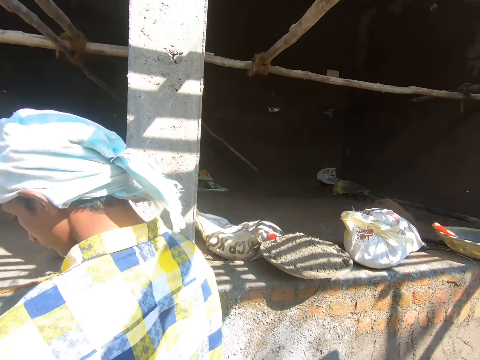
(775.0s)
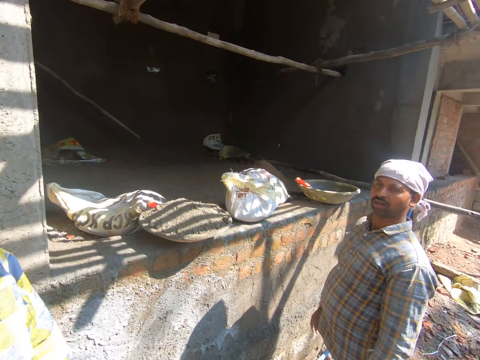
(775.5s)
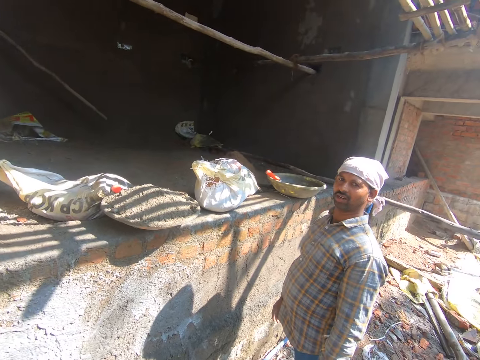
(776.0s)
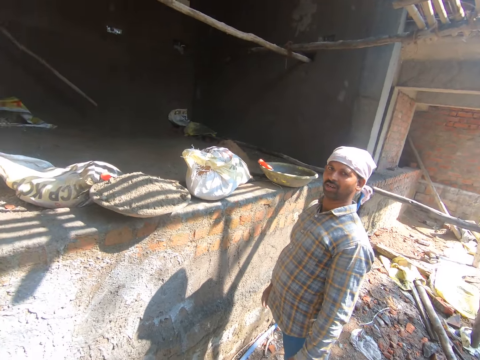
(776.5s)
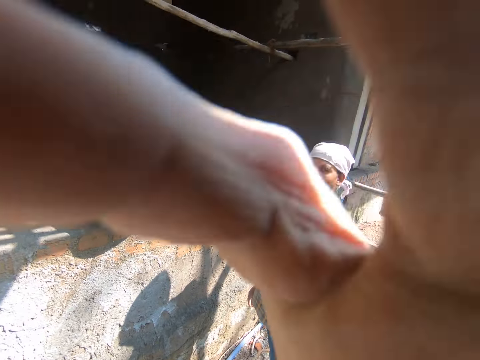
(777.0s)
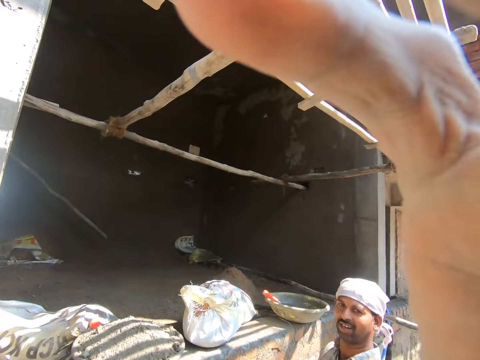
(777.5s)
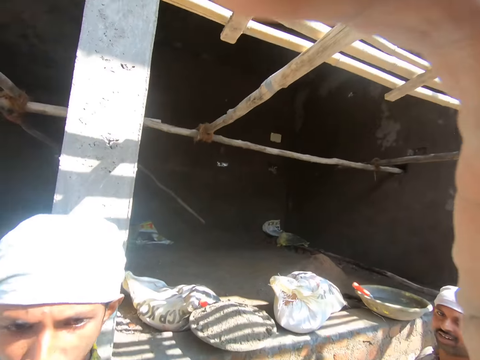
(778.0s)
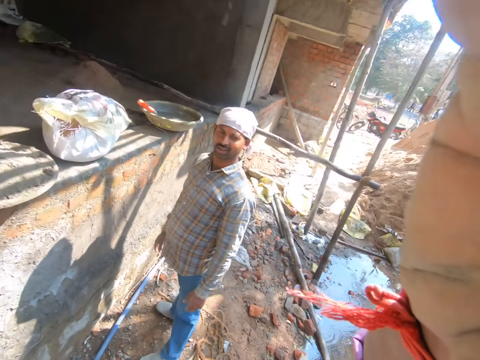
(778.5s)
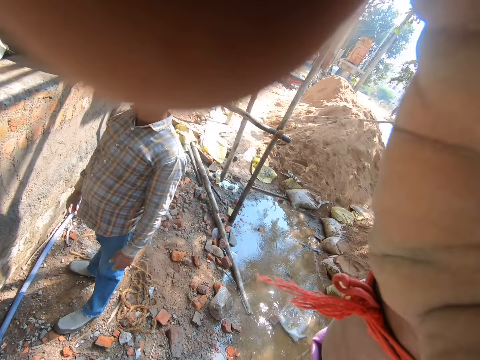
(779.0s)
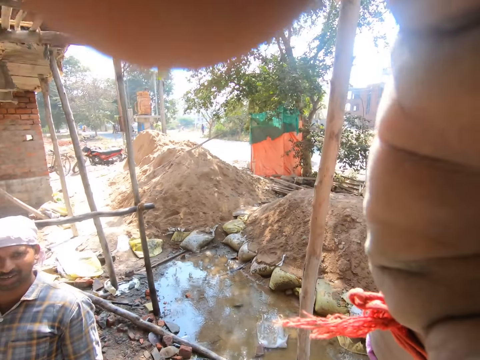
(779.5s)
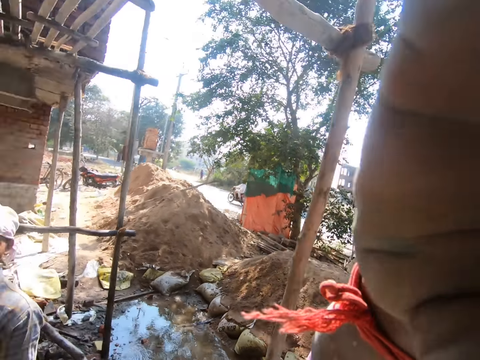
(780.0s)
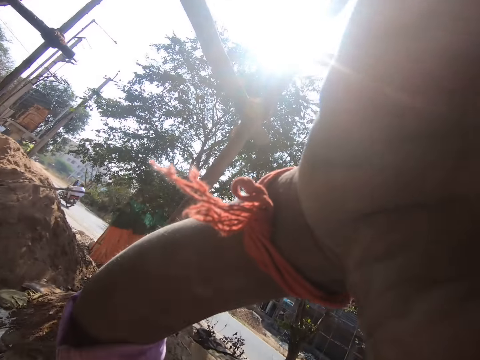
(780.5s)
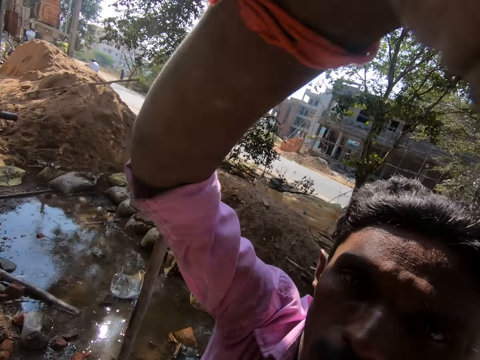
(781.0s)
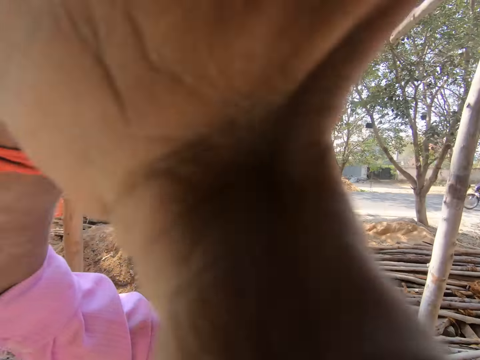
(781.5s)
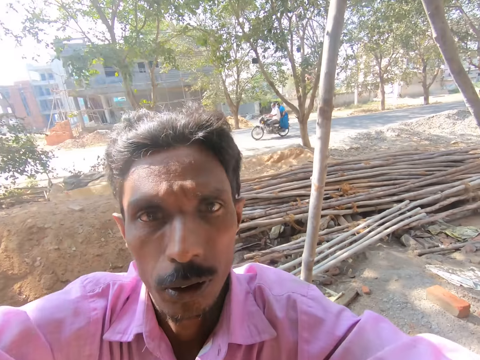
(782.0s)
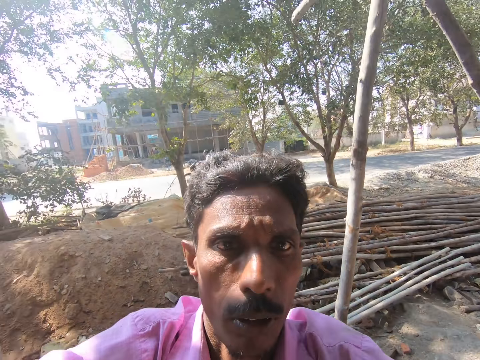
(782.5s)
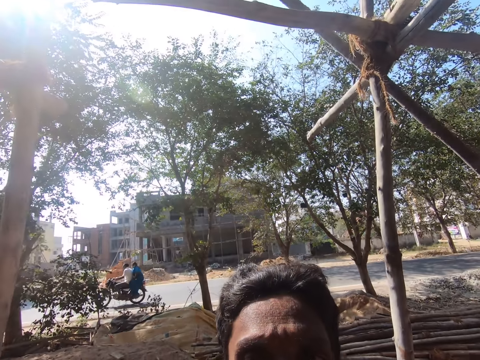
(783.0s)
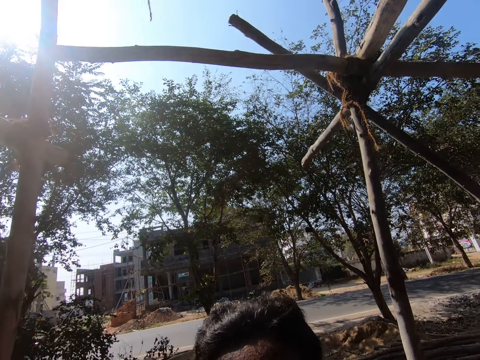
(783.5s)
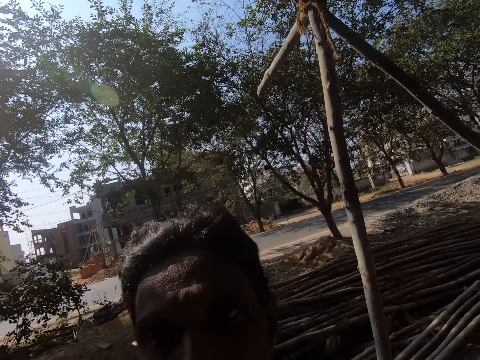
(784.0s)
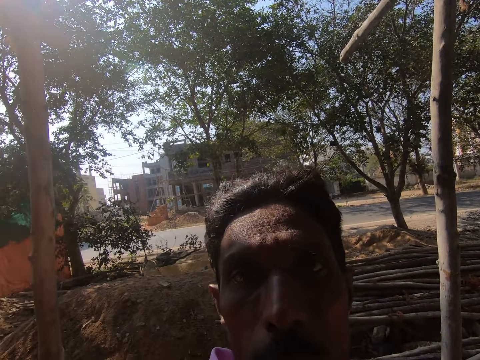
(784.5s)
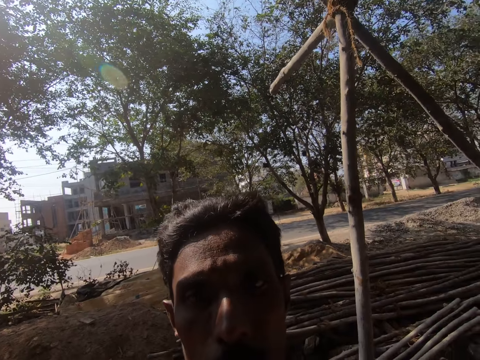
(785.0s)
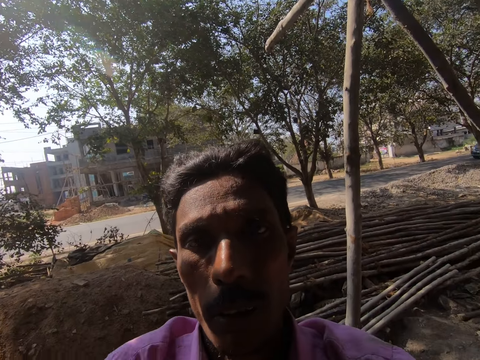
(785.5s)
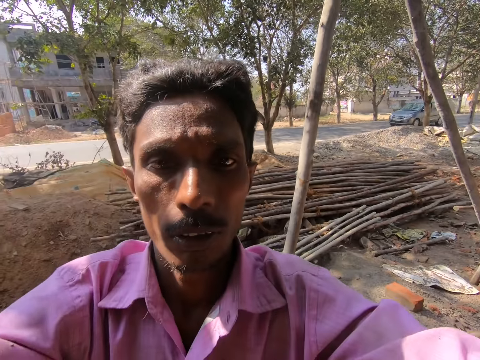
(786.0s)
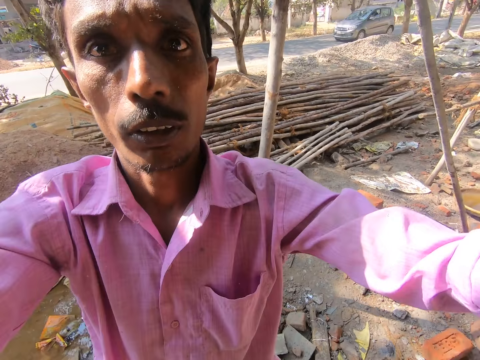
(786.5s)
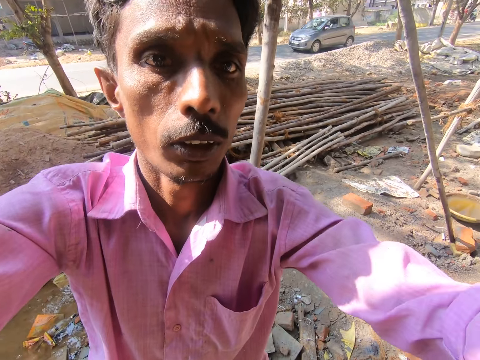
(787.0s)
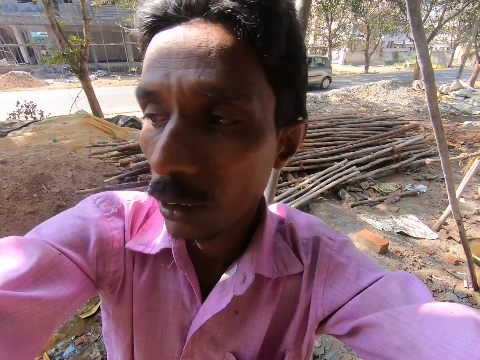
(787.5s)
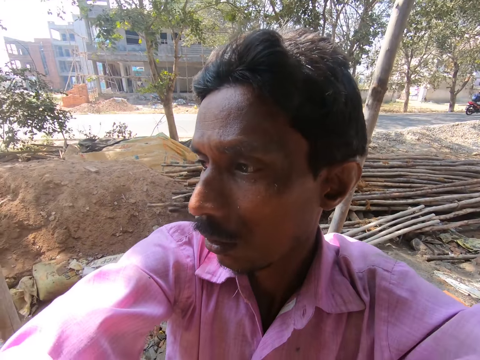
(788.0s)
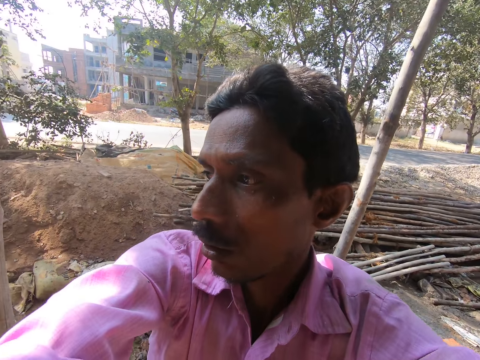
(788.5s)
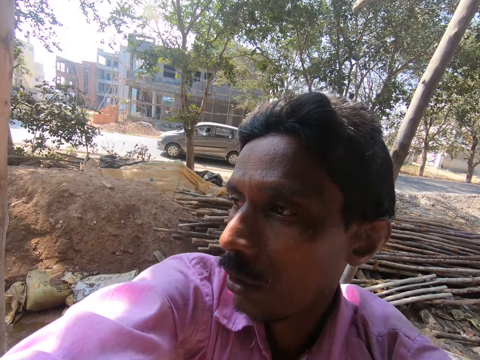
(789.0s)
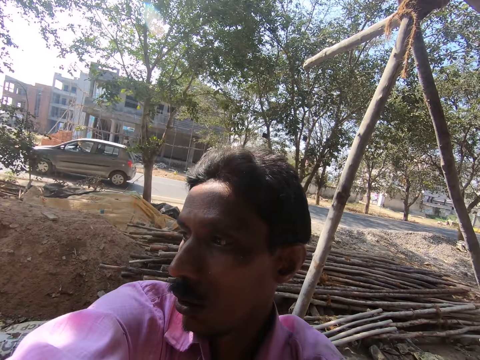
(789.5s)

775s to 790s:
The camera wearer adjusts the camera.

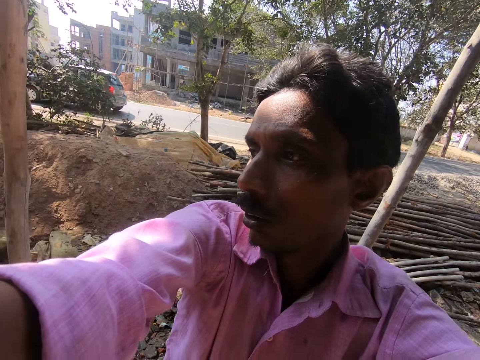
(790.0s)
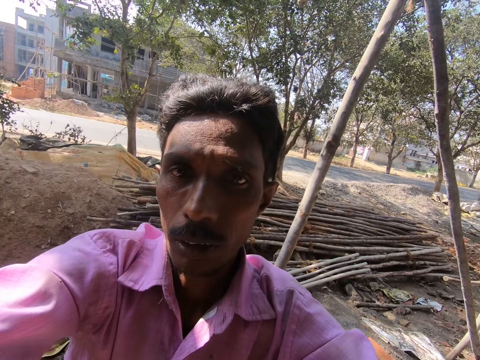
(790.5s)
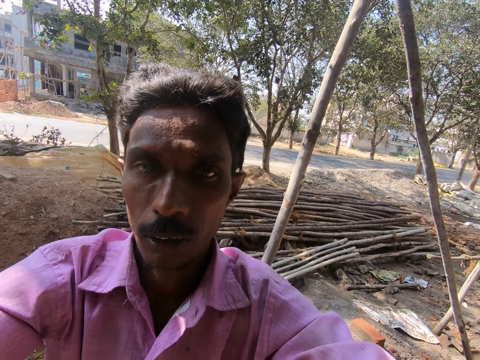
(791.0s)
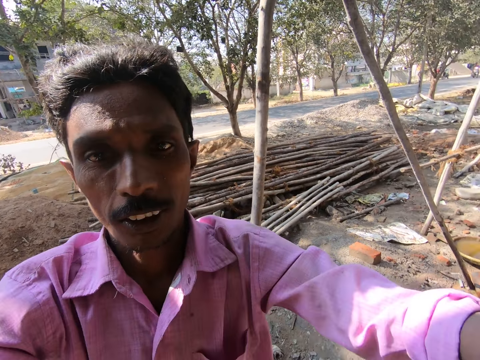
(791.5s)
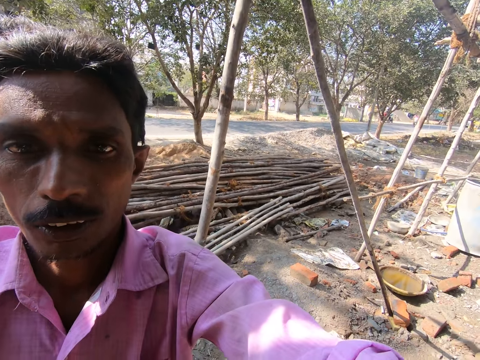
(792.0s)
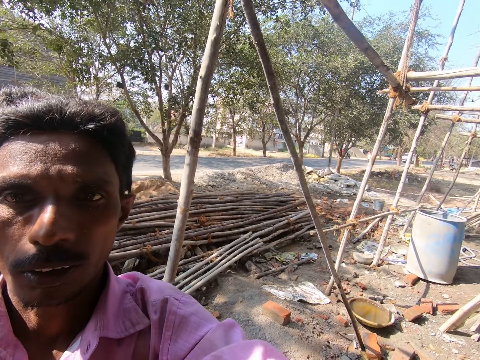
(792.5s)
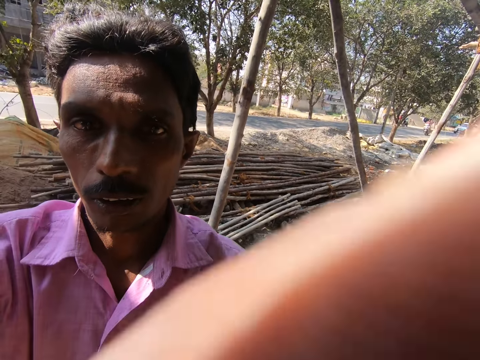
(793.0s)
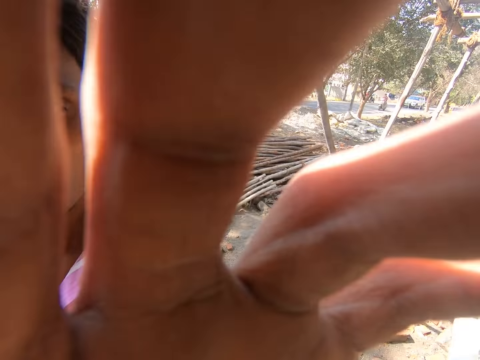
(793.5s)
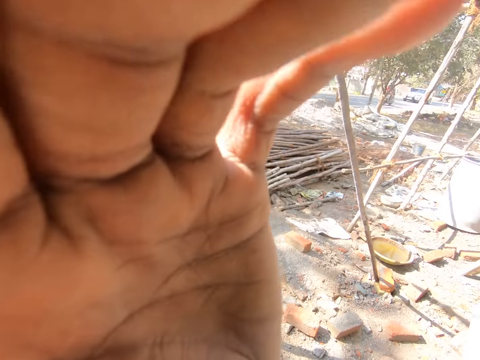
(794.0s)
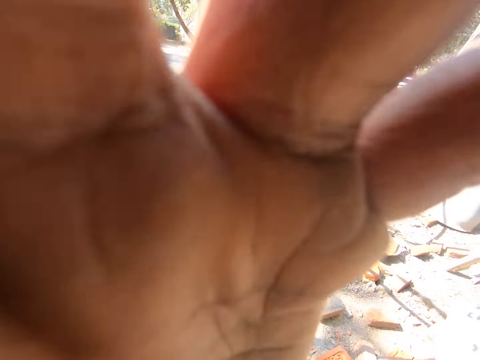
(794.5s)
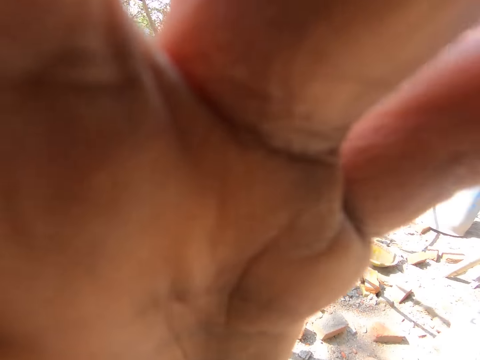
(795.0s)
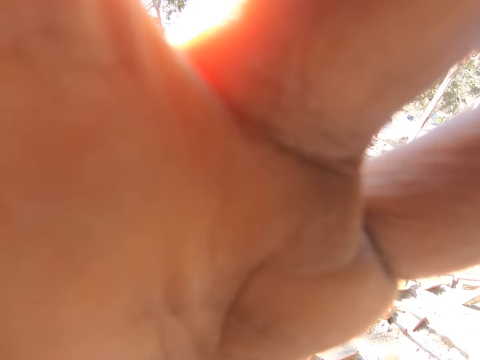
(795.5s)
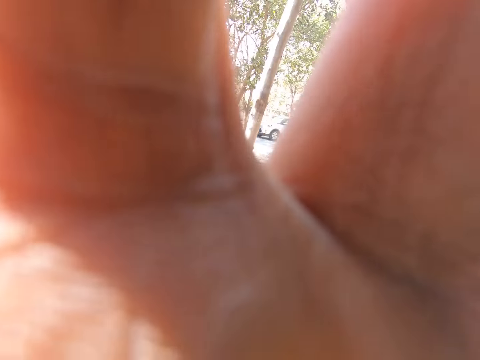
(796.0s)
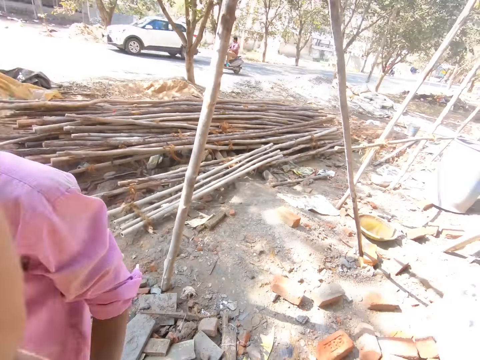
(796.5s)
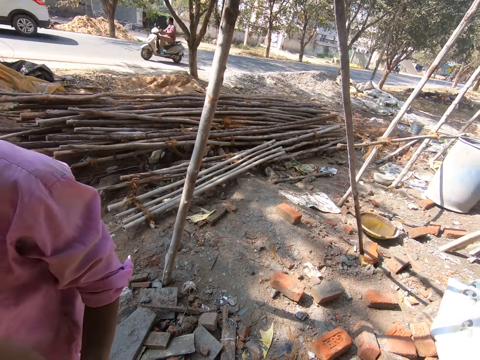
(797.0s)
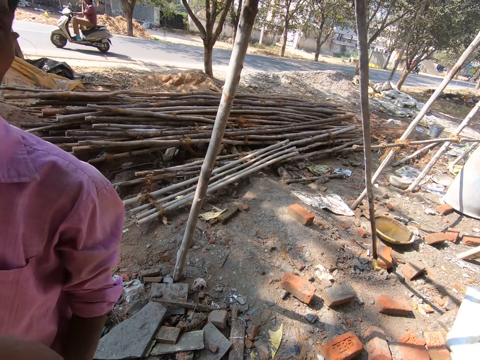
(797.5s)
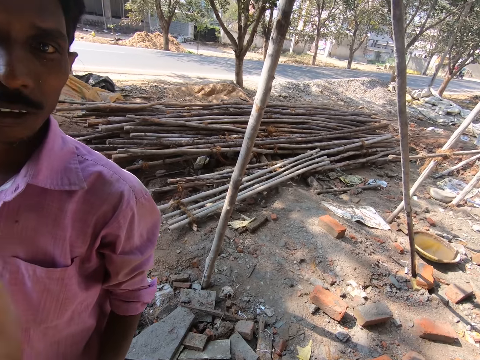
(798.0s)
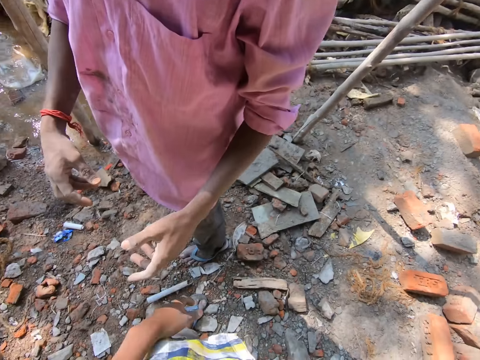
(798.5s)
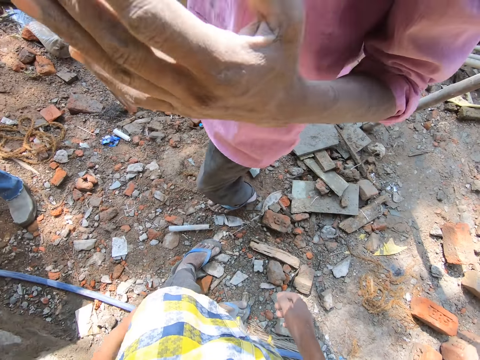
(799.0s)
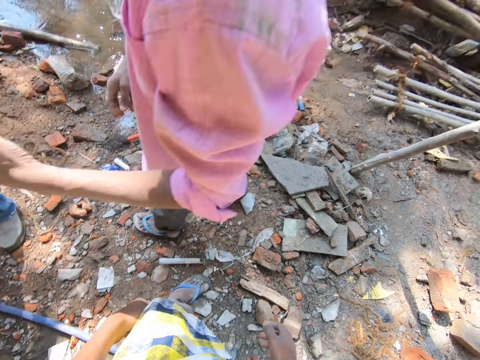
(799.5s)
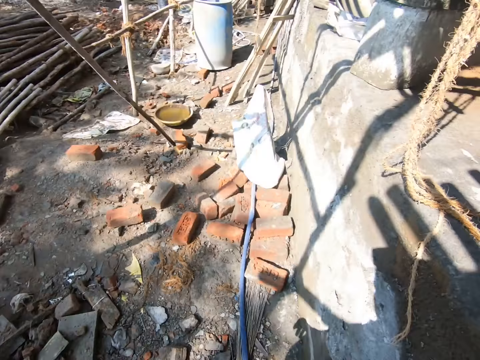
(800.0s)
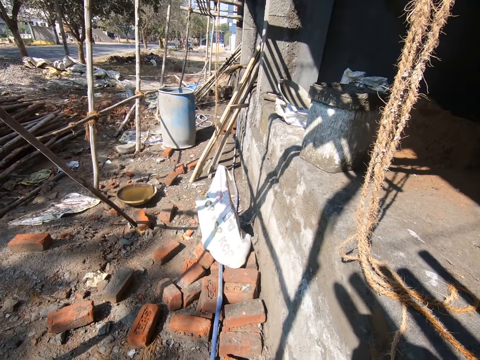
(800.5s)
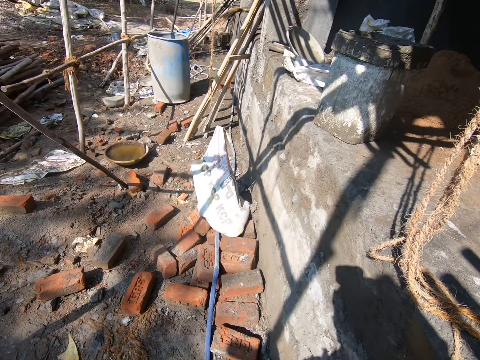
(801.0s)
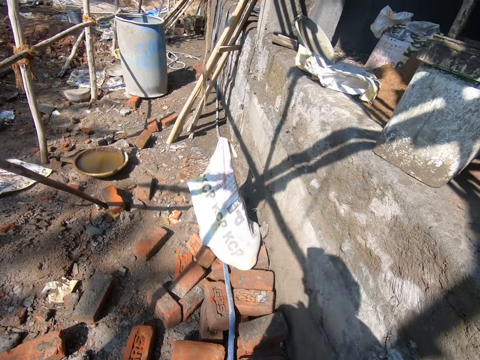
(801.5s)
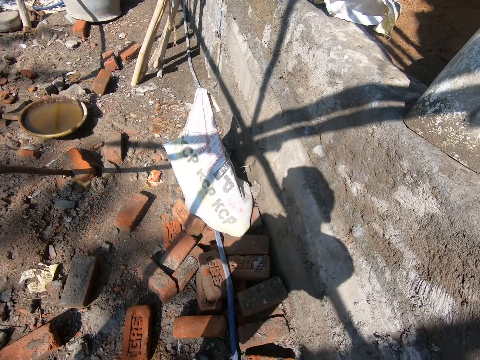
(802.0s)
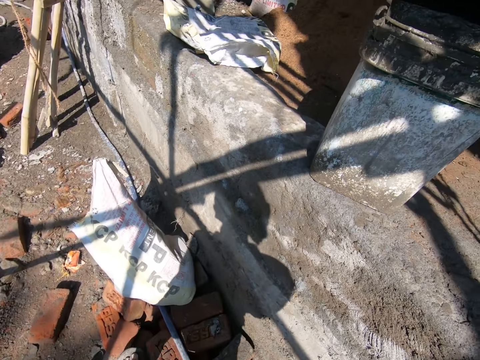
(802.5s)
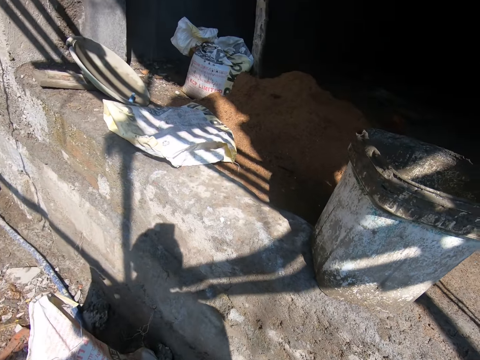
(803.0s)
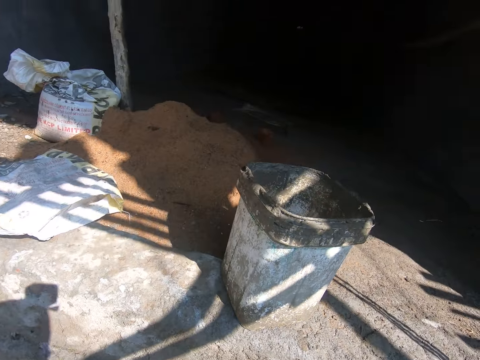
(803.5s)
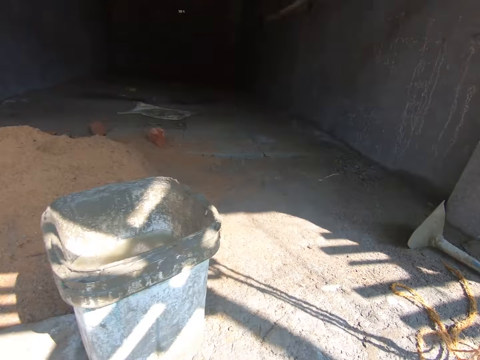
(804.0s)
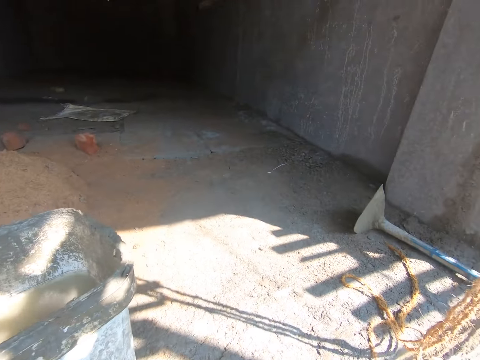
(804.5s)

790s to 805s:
A man fixes the camera. The camera wearer walks around. They look around.
